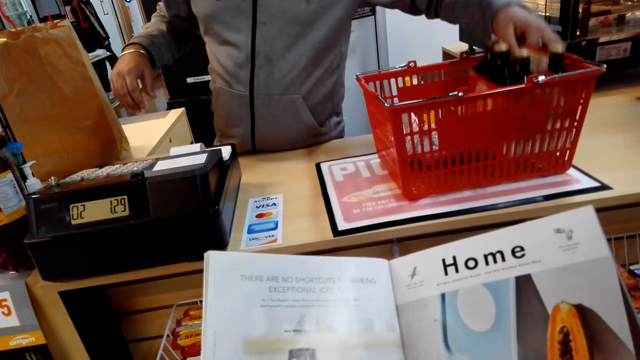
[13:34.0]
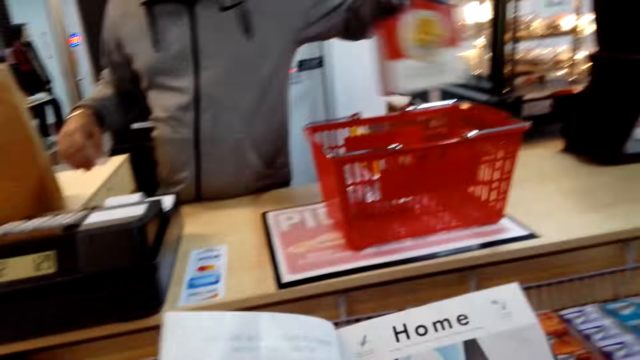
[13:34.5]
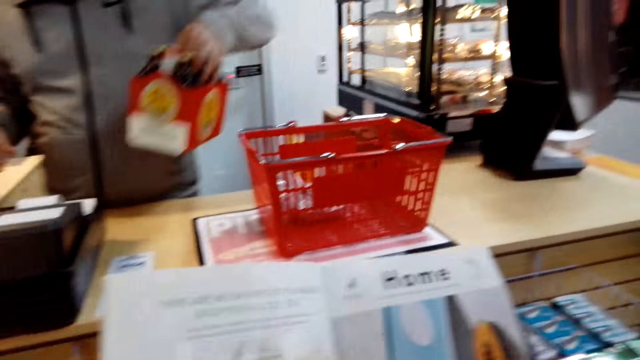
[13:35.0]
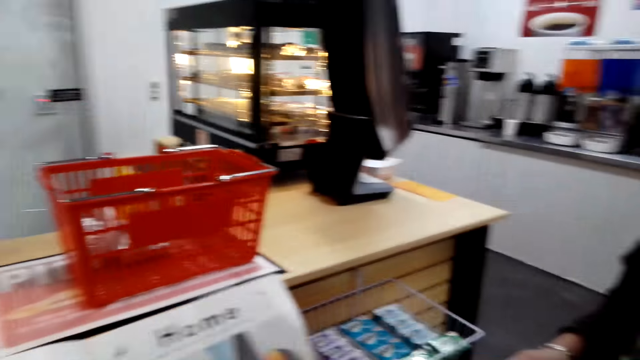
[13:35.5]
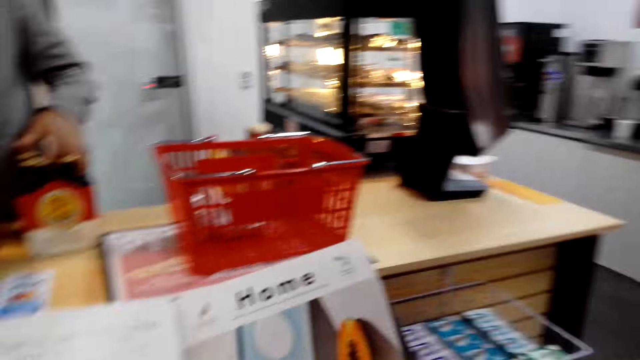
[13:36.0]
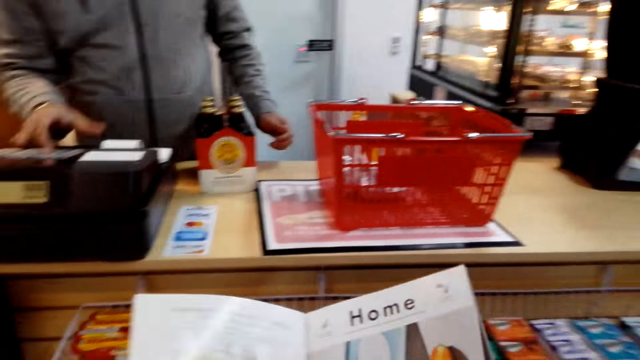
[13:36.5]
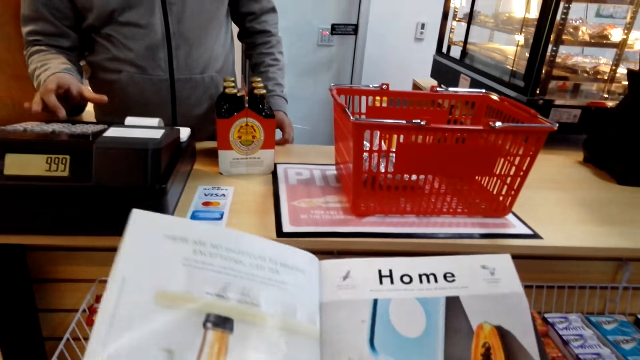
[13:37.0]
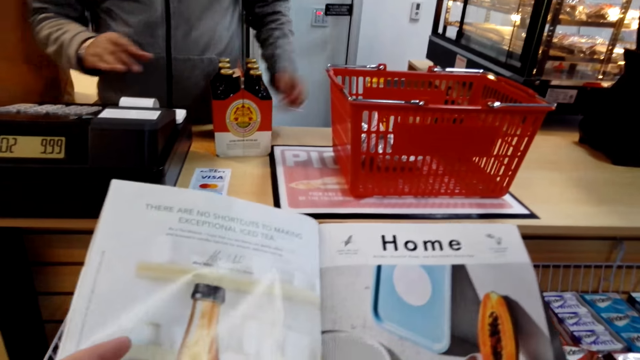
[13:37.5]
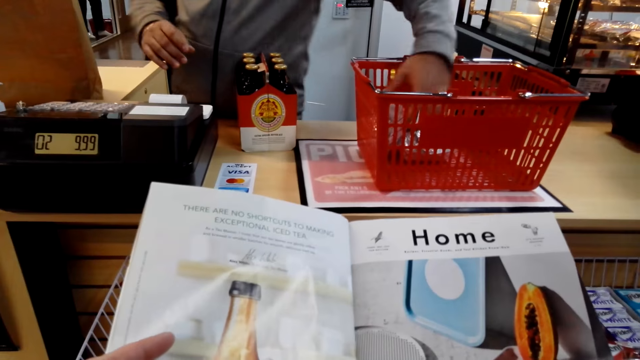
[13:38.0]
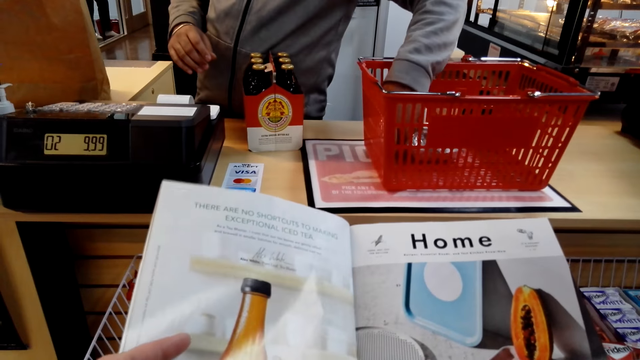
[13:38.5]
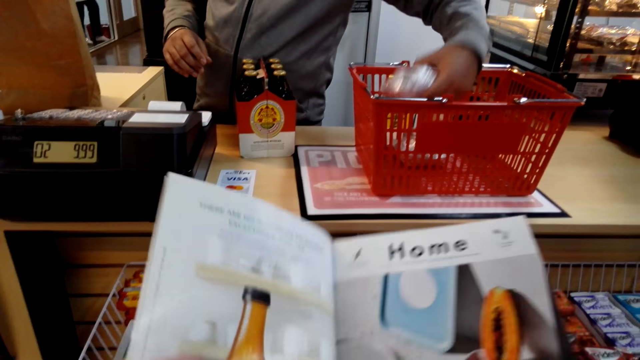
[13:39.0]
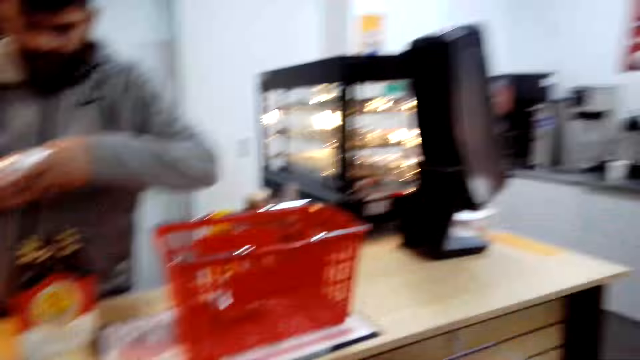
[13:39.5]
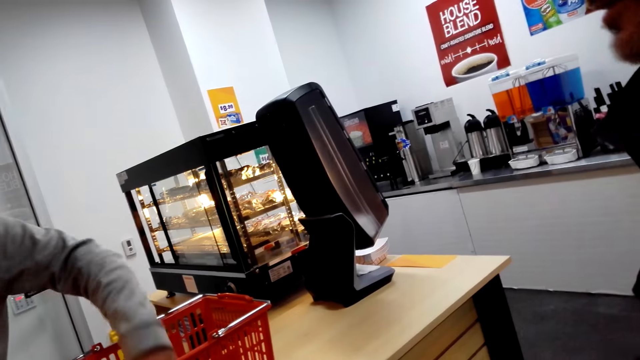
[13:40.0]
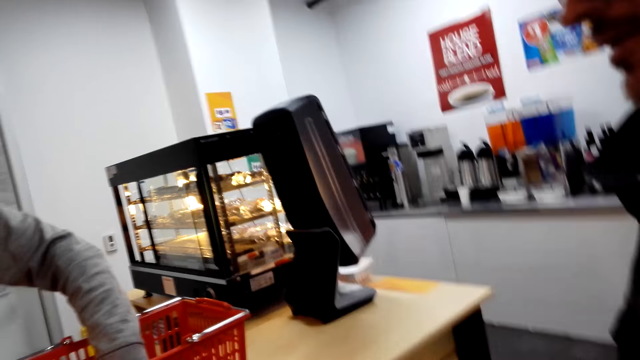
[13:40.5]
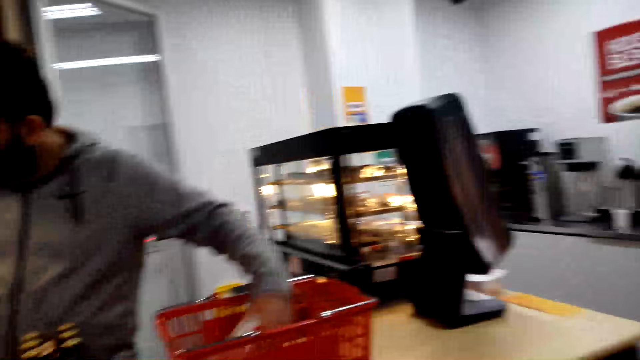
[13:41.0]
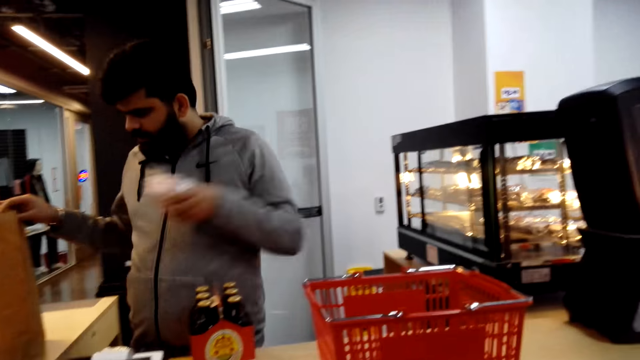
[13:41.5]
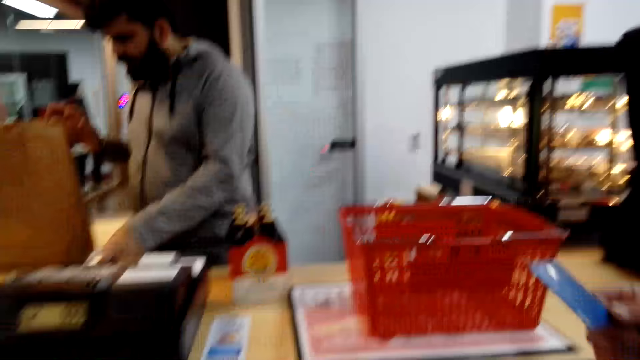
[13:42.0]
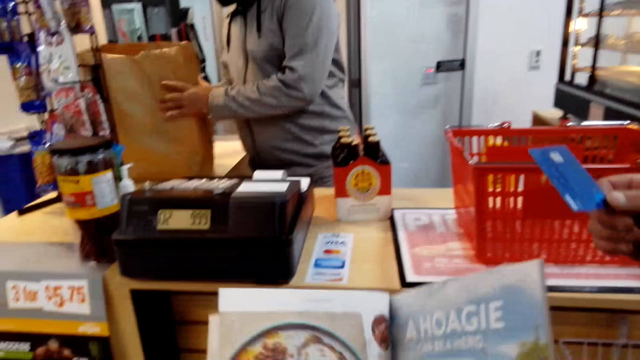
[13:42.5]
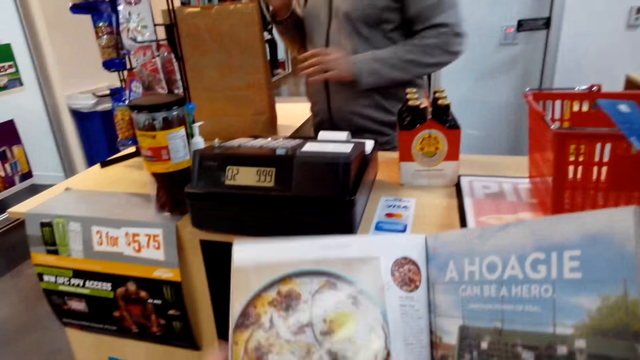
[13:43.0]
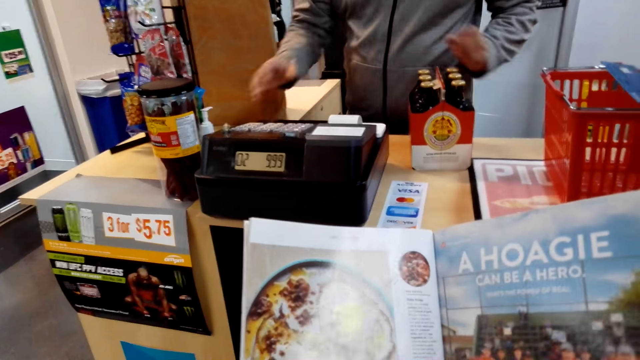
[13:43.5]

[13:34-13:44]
The camera wearer reads a book. A man picks up a beer crate, itemizes the goods and uses a calculator. The man picks up a burger. Another man holds the burger with his right hand. The first man picks up the burger and puts the goods aside.

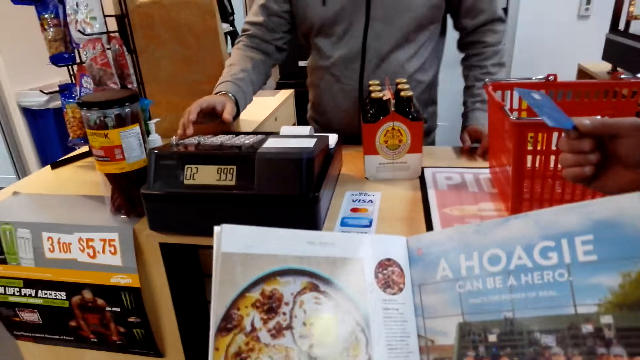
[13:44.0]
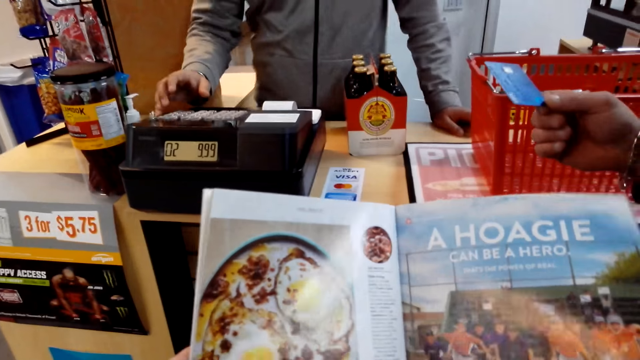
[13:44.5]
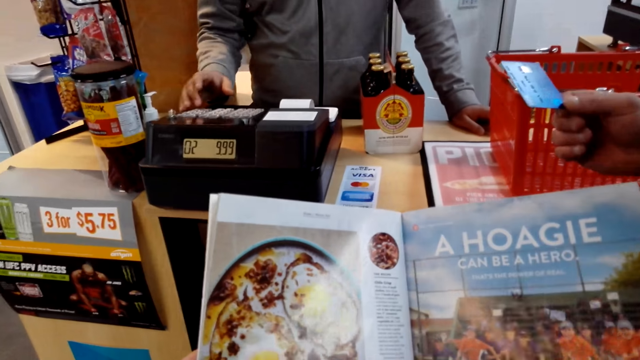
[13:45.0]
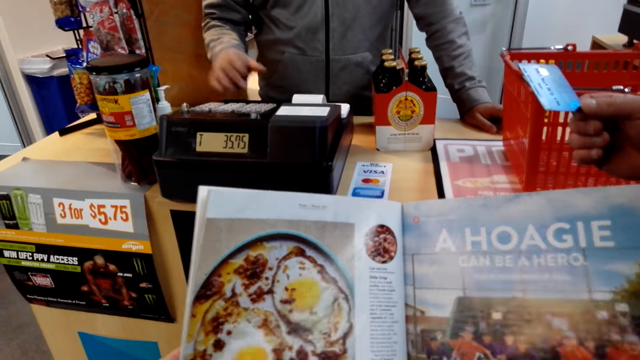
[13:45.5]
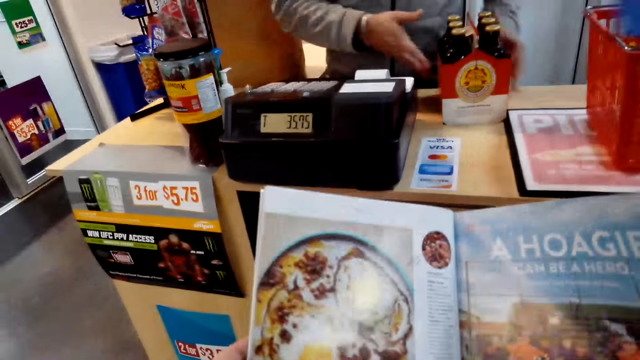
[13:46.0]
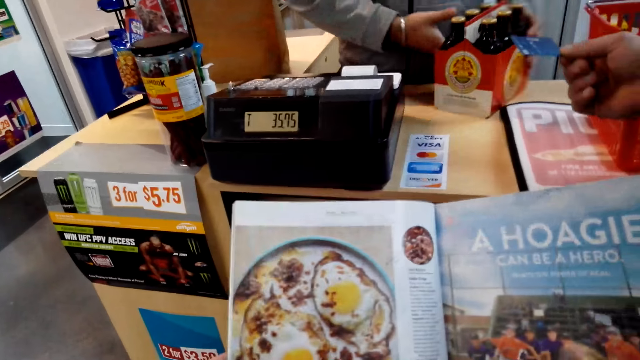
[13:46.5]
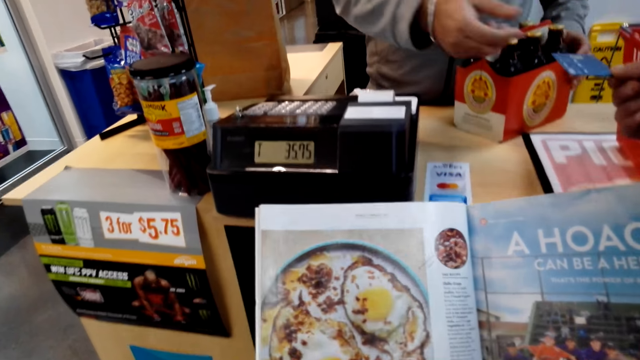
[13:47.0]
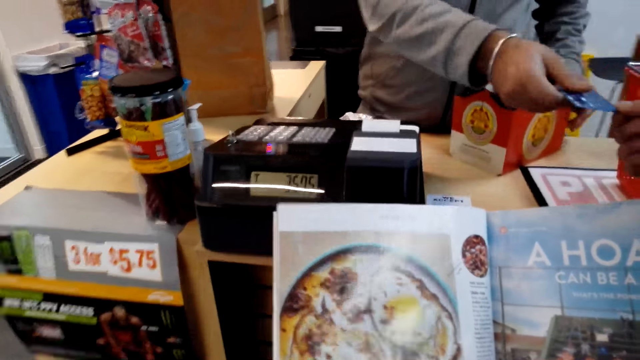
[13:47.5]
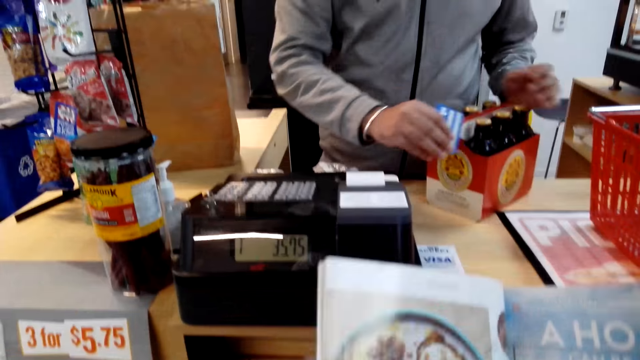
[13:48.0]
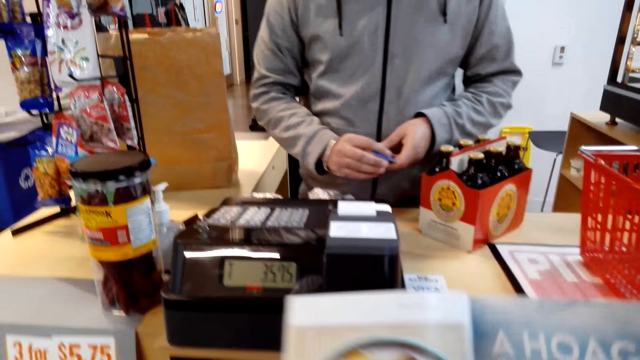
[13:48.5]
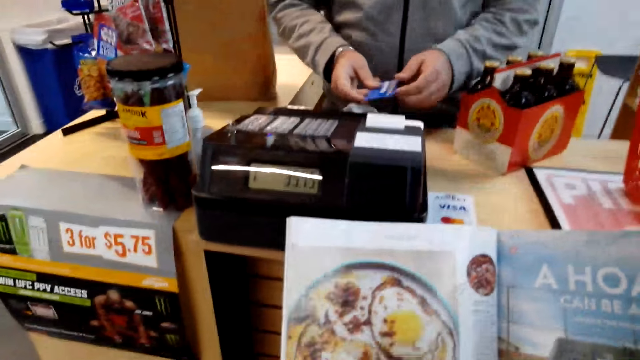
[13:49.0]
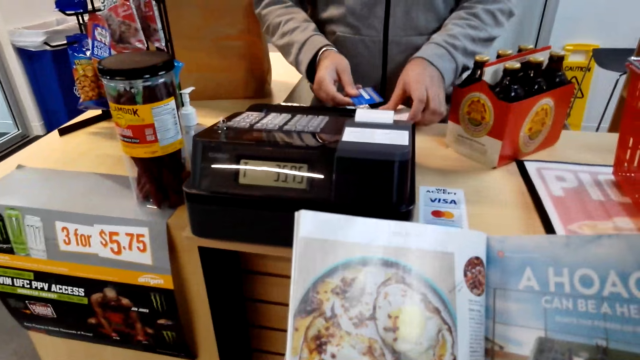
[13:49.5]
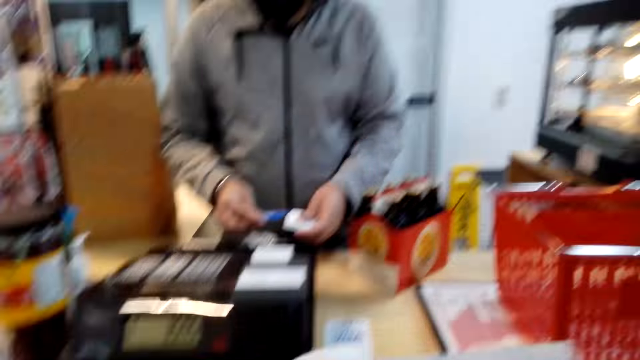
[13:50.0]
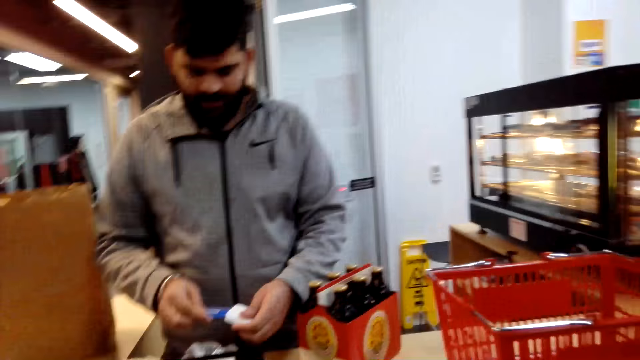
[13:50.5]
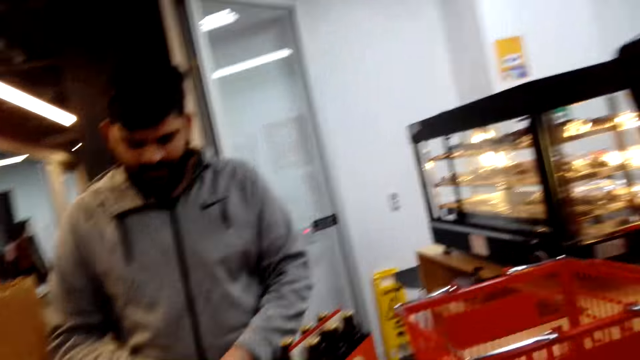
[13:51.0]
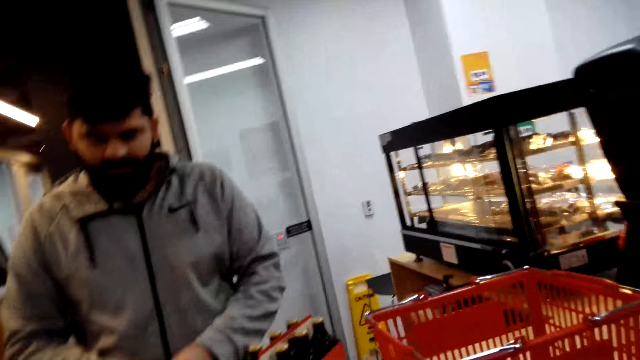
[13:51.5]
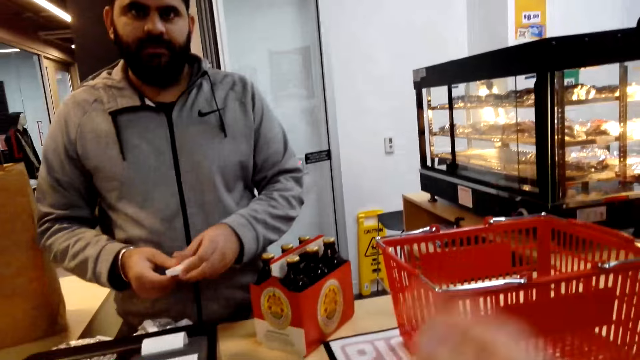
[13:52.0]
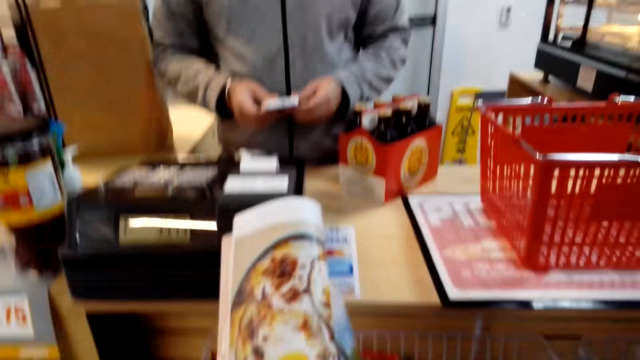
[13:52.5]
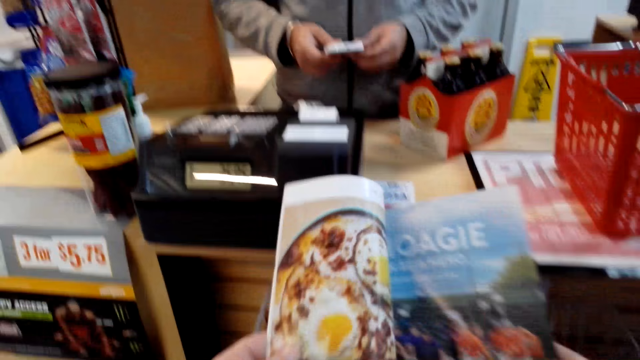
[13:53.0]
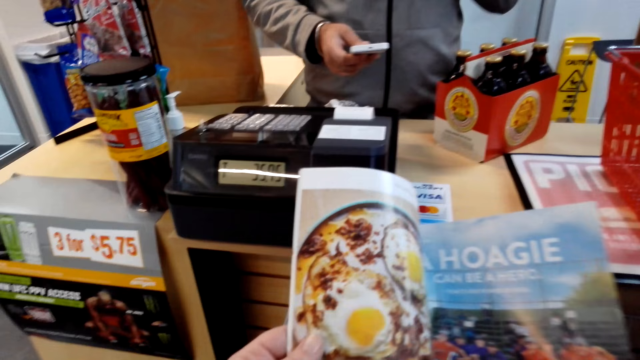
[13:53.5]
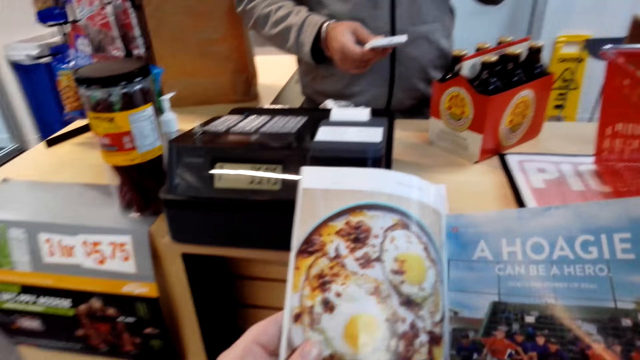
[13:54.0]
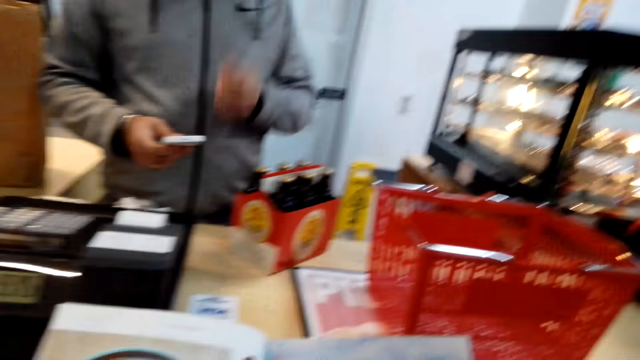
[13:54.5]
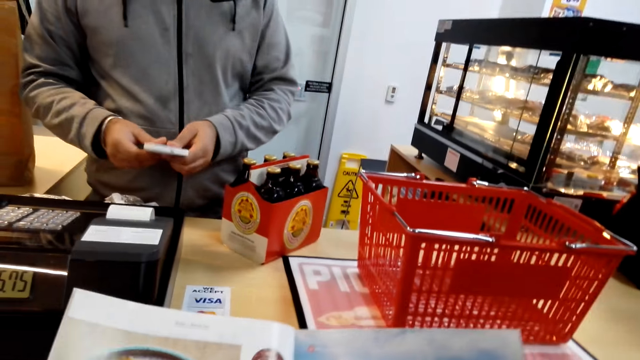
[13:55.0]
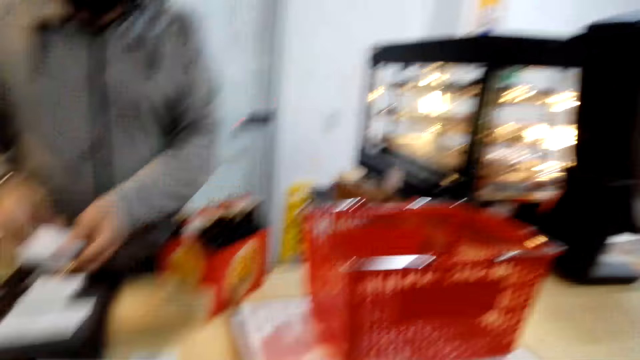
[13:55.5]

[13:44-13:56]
A man itemizes the goods and uses a calculator. A cashier operates the receipt machine. Another man gives a visa card to the cashier. The camera wearer reads a book. The cashier pulls a receipt and runs the card. The camera wearer looks around. They peruse the book and flip the page.
